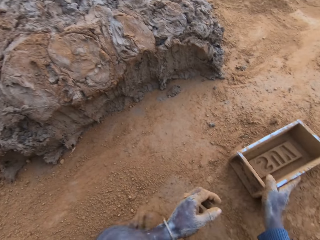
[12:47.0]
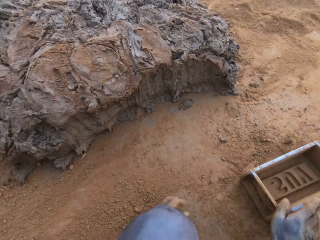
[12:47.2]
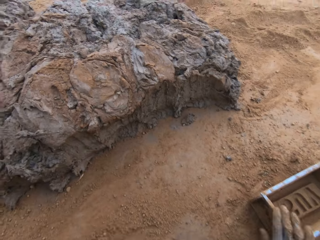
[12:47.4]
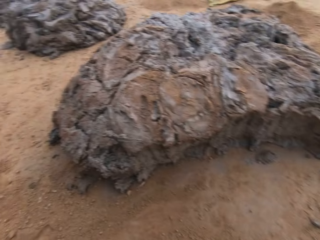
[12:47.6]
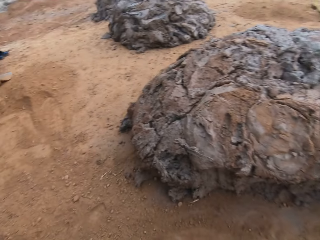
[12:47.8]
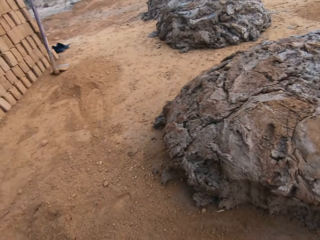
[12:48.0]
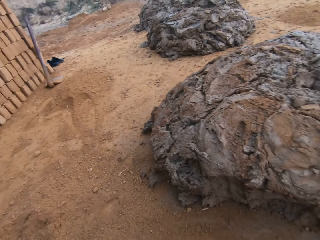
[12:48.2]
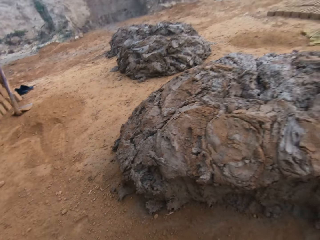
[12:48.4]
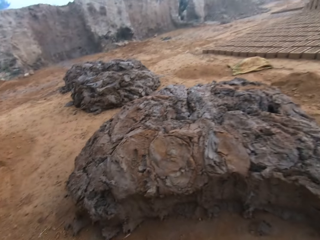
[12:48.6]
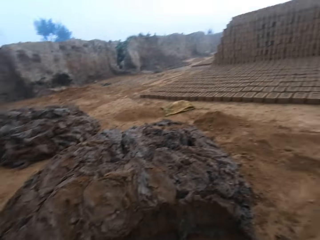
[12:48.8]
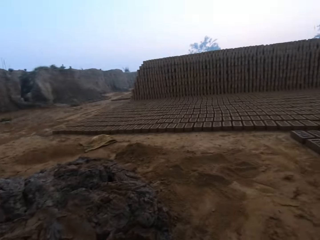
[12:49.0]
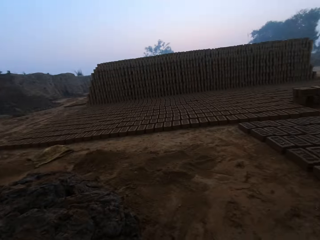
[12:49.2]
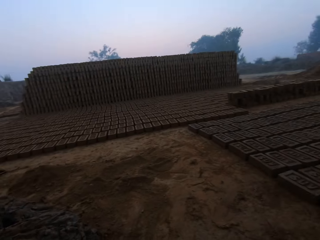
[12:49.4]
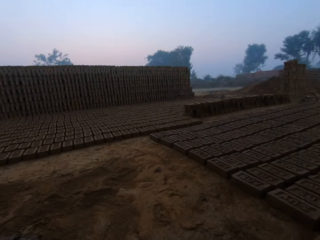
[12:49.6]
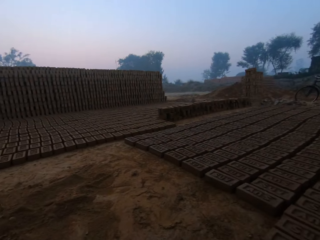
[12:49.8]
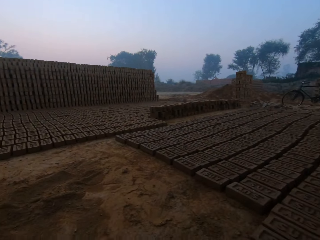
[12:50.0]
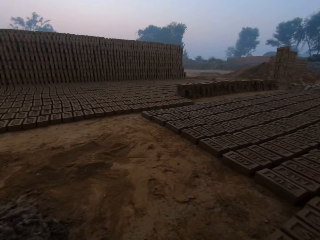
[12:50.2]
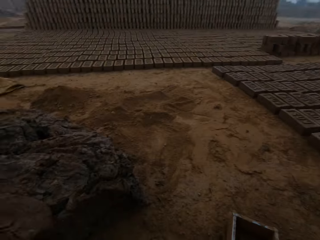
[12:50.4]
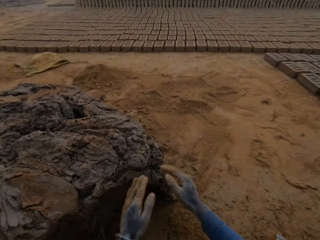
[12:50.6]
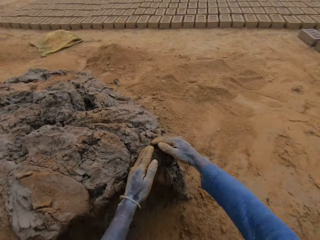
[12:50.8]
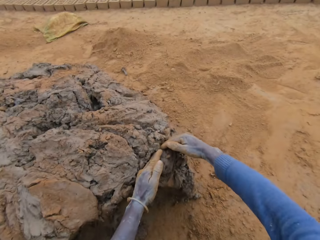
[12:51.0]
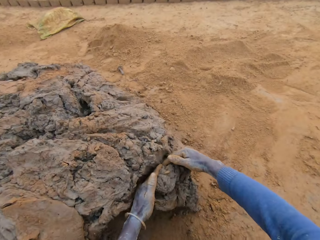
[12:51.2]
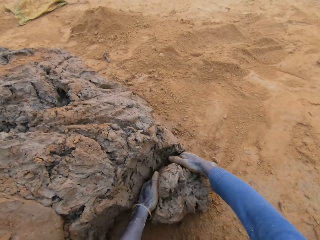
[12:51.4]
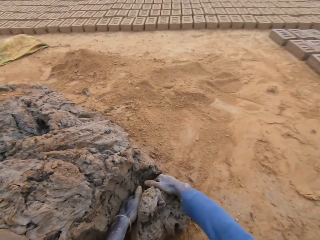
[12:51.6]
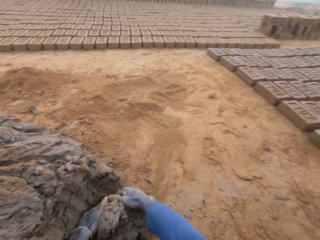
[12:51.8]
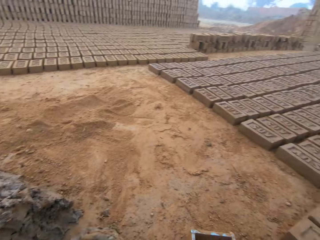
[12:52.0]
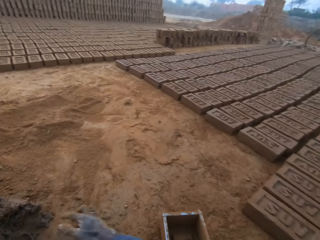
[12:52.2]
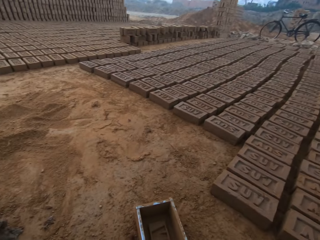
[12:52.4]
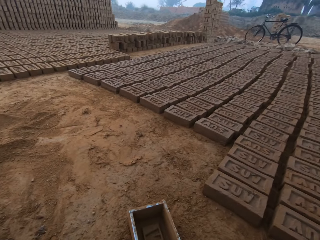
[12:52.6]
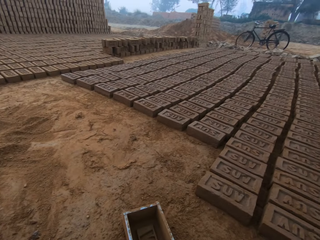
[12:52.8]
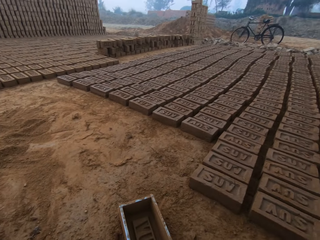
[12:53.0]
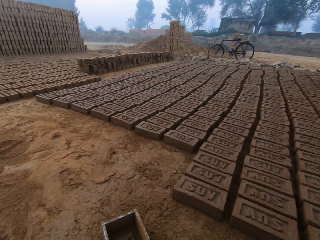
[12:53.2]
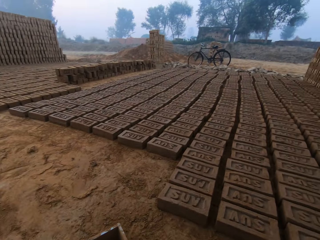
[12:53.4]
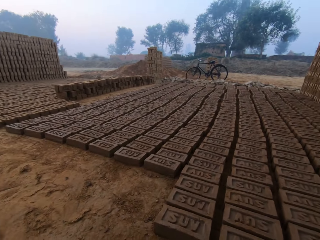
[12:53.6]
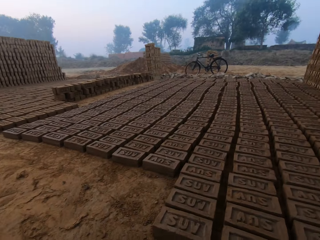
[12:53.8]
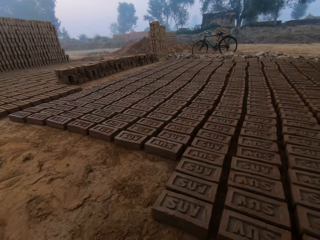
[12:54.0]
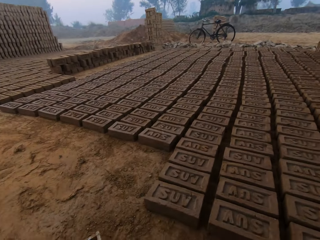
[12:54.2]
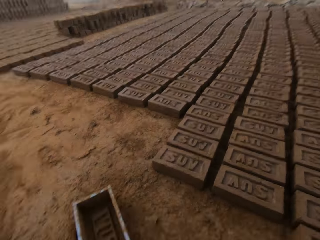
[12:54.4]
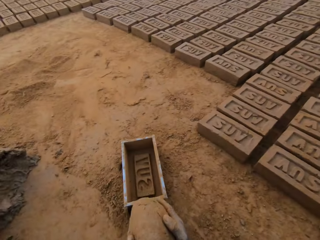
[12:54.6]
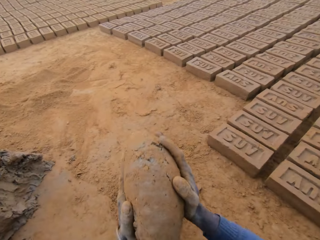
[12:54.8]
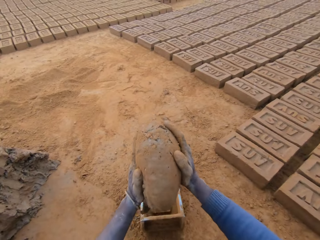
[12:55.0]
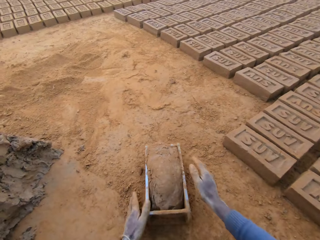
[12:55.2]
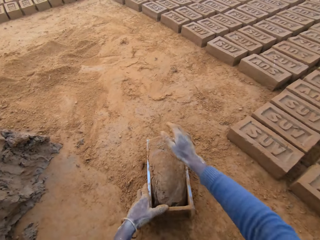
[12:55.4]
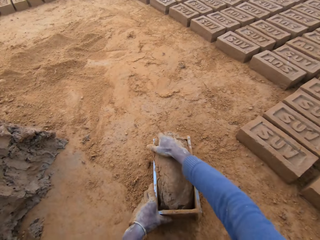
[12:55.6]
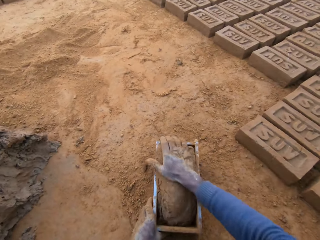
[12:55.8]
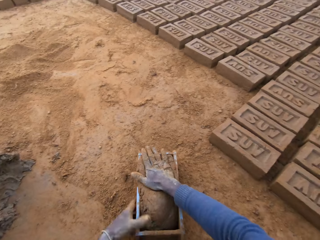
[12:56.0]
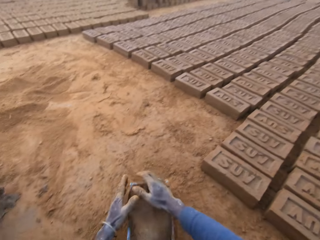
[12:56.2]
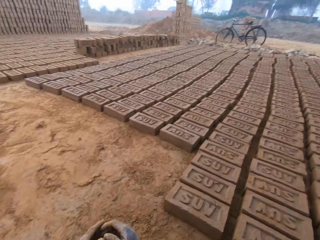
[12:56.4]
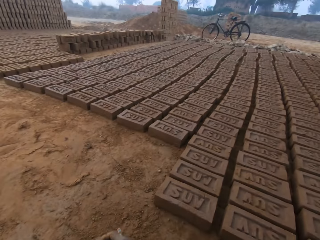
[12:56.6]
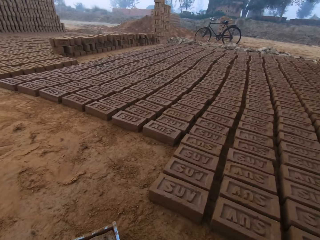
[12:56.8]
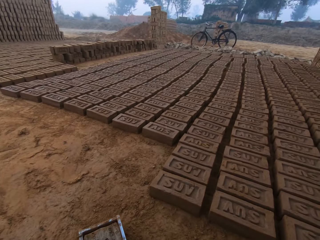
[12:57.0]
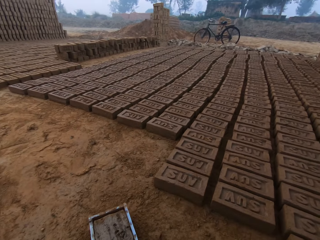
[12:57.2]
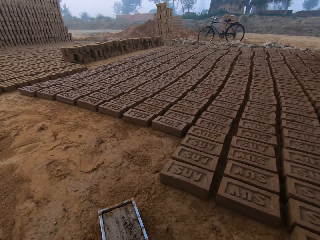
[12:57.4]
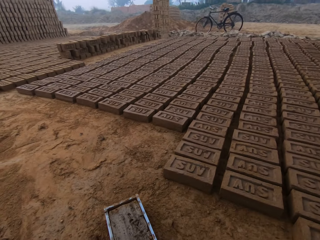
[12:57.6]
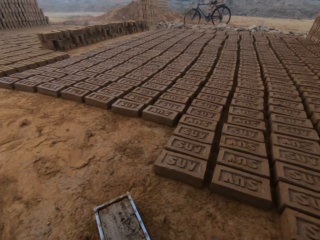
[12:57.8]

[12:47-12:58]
The camera wearer puts soil in the wooden brick moulder. He pours the soil away. He packs clay from the clay mud with his hands. He rolls the mud down. He puts the clay into the clay mould. He lifts the mud. He presses the mud in the wooden brick moulder with his hands.

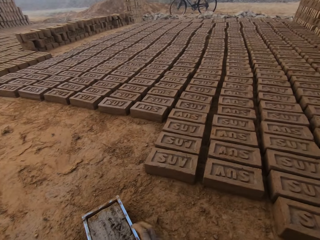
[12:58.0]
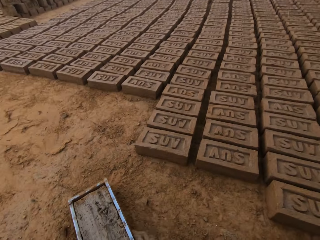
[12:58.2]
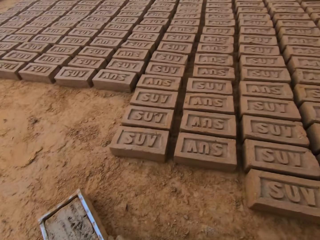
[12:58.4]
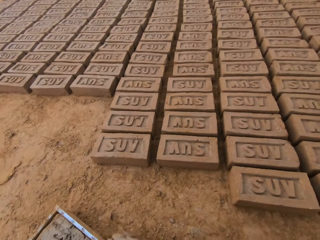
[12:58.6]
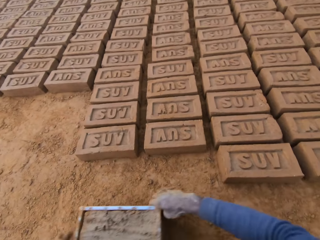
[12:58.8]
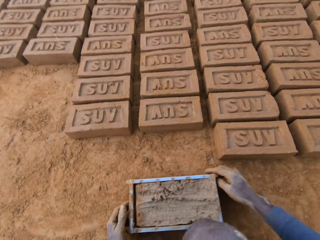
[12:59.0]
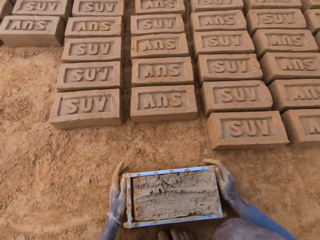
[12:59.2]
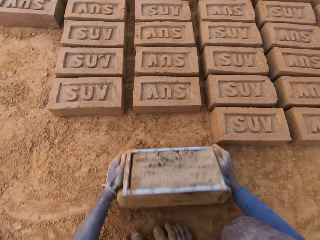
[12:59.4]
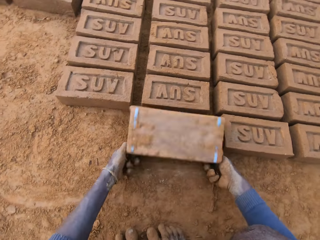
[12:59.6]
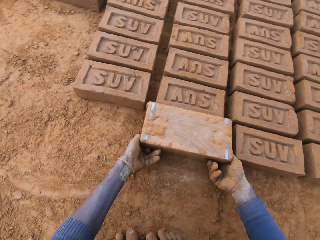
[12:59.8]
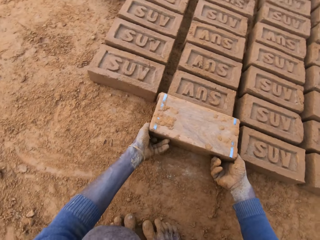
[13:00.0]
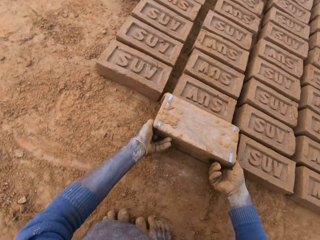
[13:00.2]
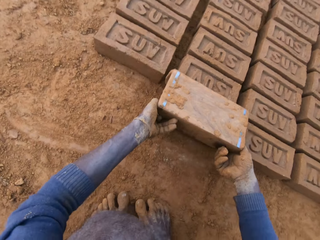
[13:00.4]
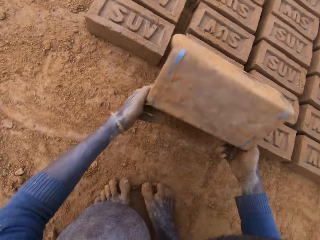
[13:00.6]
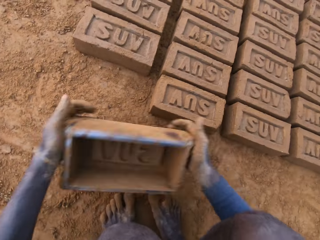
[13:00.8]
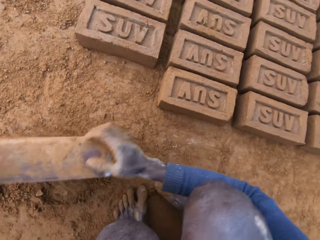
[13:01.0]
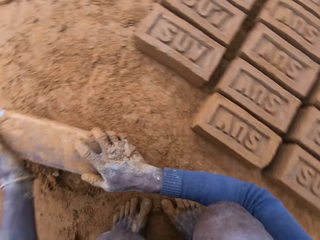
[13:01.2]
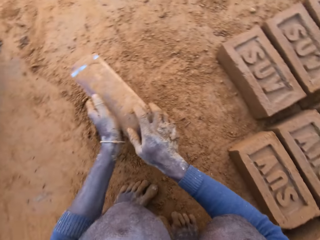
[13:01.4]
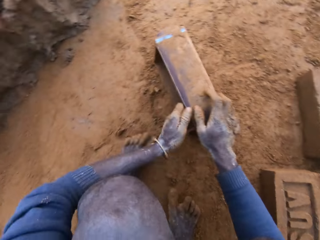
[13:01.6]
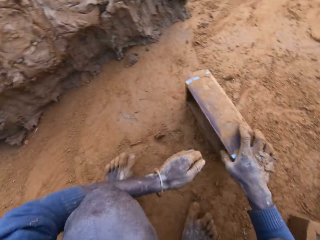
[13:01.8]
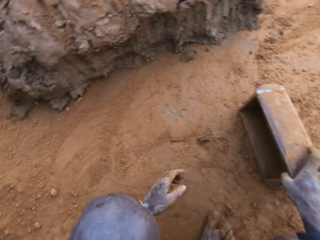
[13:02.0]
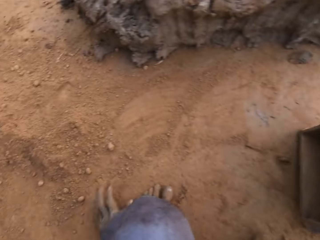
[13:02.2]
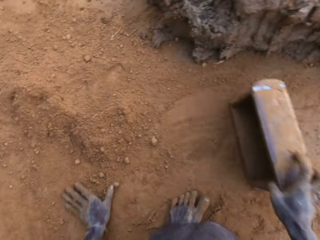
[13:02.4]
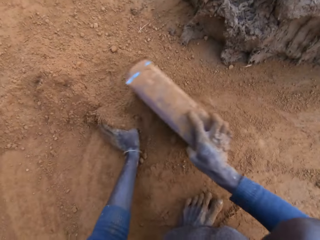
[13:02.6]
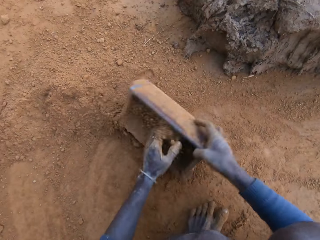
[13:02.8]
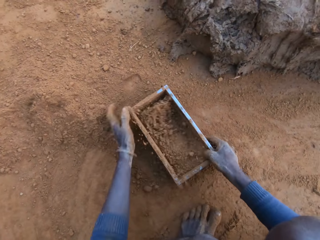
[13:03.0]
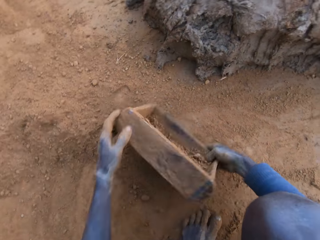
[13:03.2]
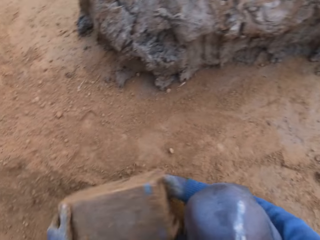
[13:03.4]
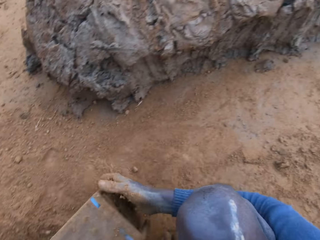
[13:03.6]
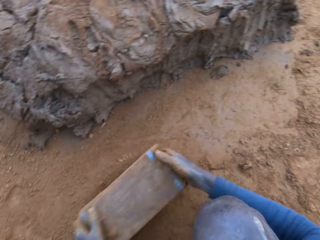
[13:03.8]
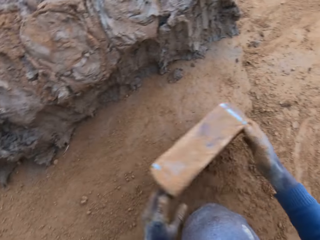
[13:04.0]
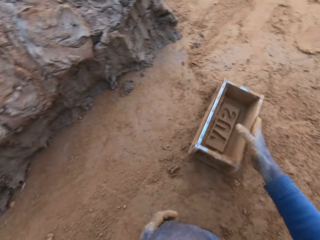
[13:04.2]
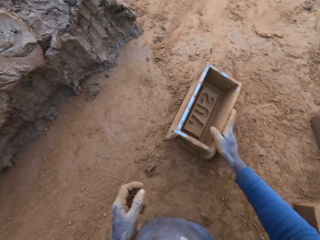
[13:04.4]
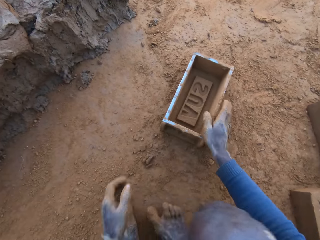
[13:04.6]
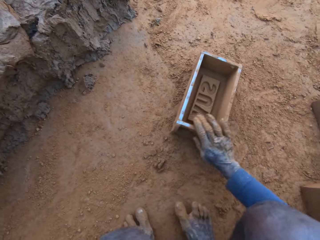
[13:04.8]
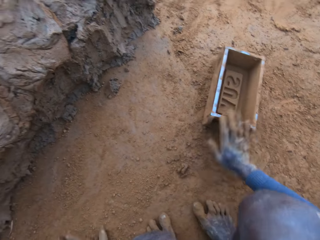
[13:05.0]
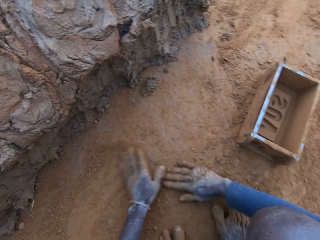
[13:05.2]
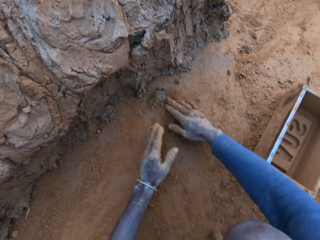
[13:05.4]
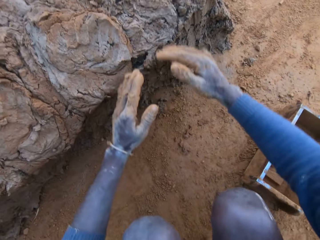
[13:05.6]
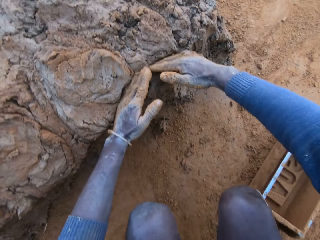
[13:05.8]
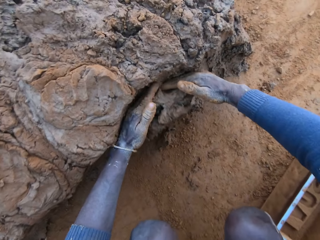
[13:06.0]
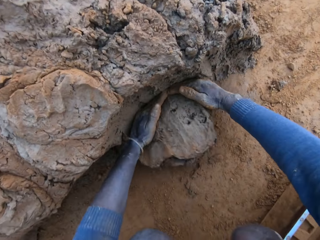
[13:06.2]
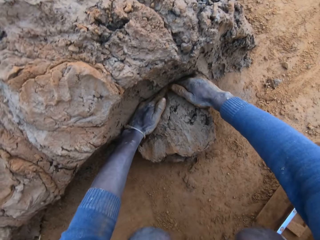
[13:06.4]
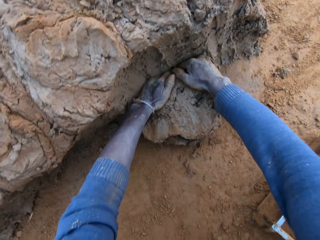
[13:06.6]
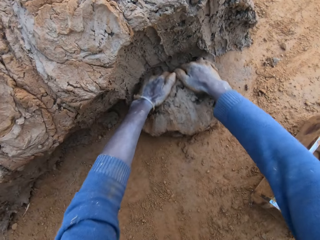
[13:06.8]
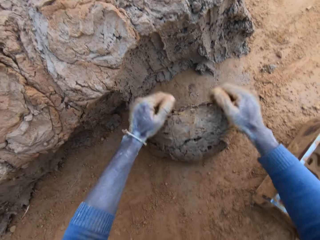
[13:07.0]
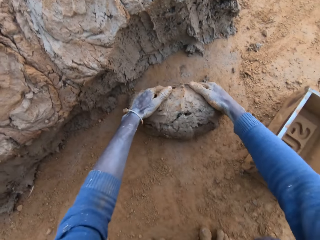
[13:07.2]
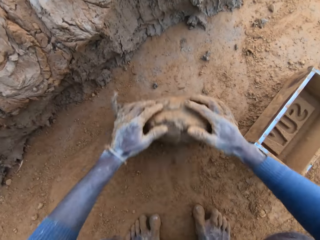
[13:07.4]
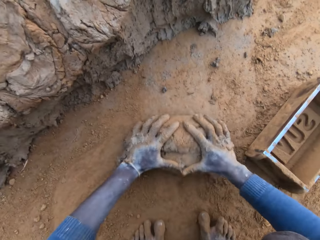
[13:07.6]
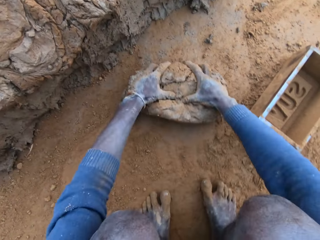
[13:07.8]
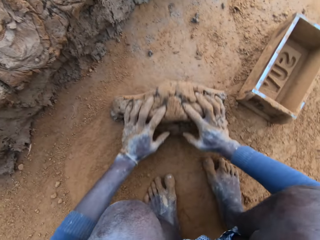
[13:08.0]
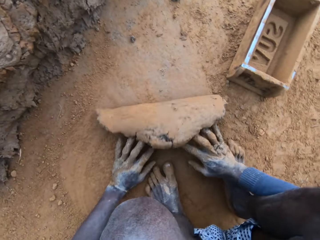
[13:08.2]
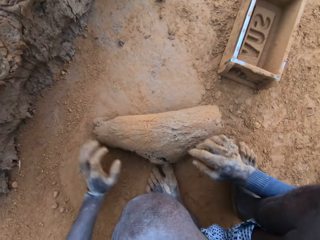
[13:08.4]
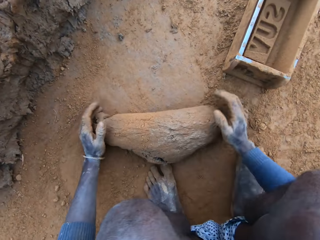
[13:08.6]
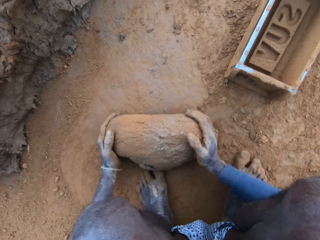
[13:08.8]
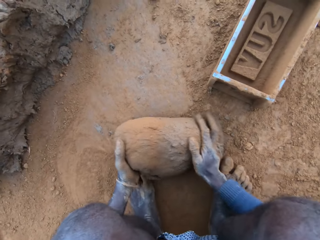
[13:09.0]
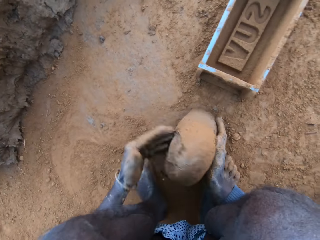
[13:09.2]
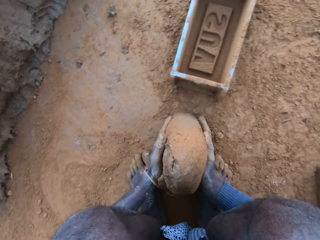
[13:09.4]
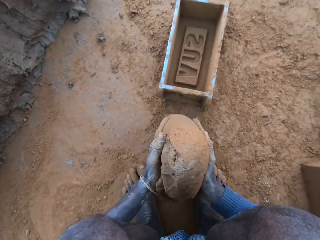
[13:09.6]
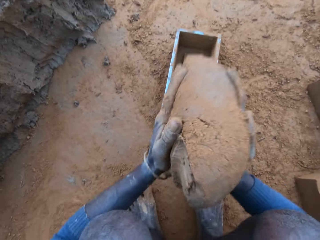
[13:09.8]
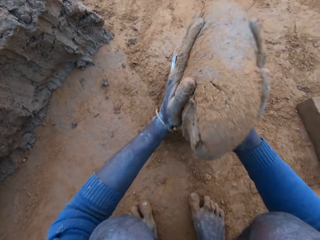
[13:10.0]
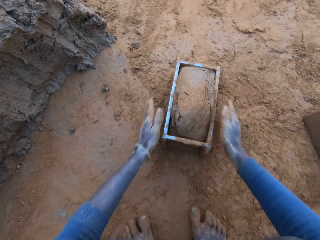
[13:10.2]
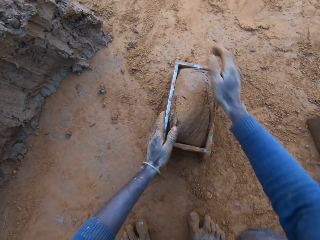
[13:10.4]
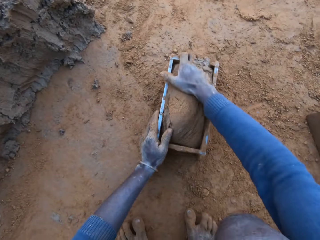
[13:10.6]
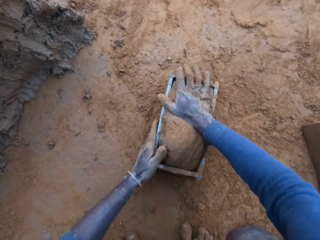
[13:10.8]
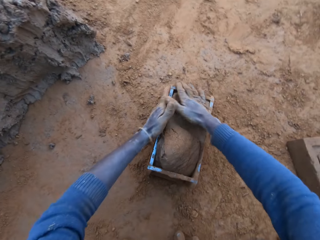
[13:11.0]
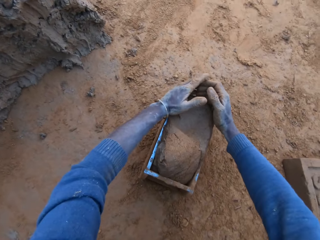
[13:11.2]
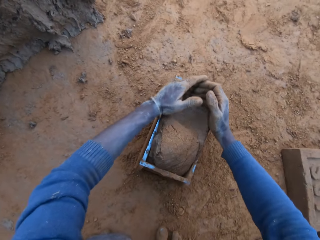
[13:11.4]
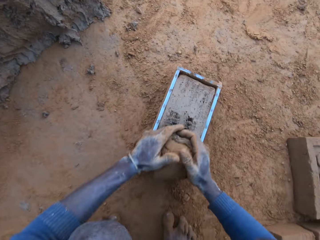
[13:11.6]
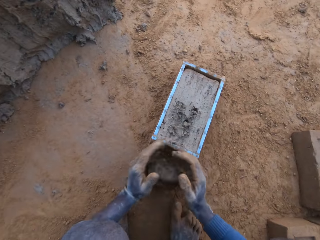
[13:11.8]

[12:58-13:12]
The camera wearer pours down the moulded brick. He moves the clay mould on the ground with his hands. He turns the clay mould on the ground. He packs sand into the clay mould with his left hand. He pours the sand out of the clay mould. He drops the clay mould on the ground. He moves the brick moulder with the hand. He packs clay from the clay mud with his hands. He spreads the soil. He rolls the mud down. He presses the clay with his hands. He puts the clay into the clay mould. He lifts the mud. He presses the mud in the wooden brick moulder with his hands.
